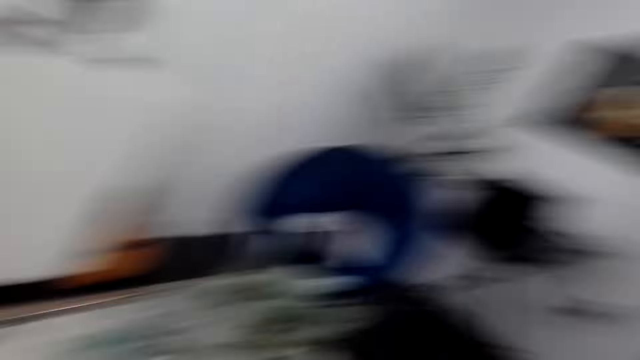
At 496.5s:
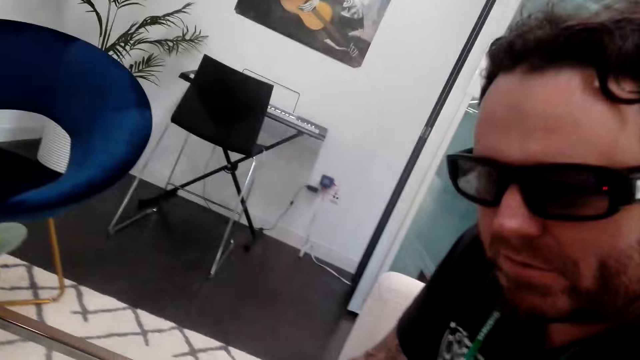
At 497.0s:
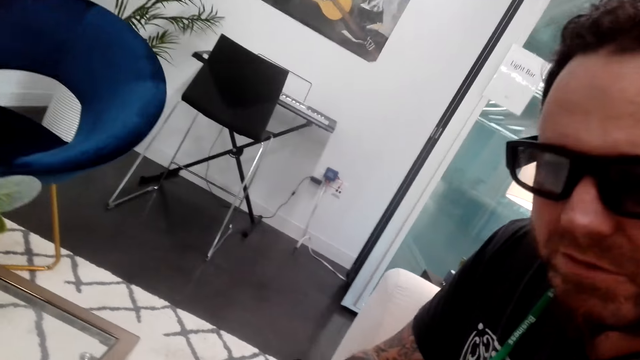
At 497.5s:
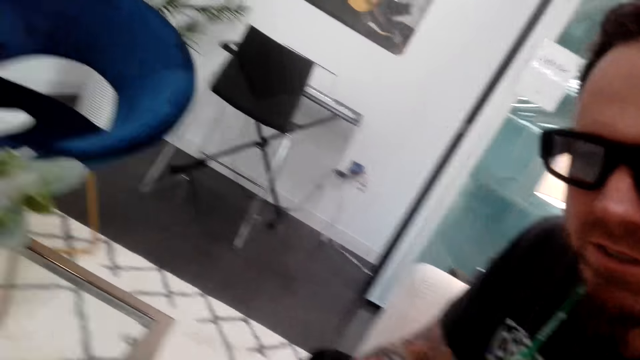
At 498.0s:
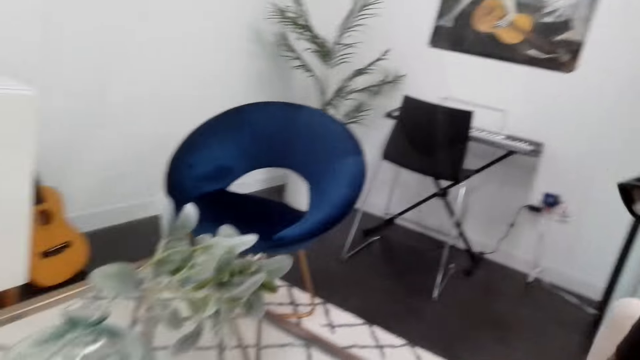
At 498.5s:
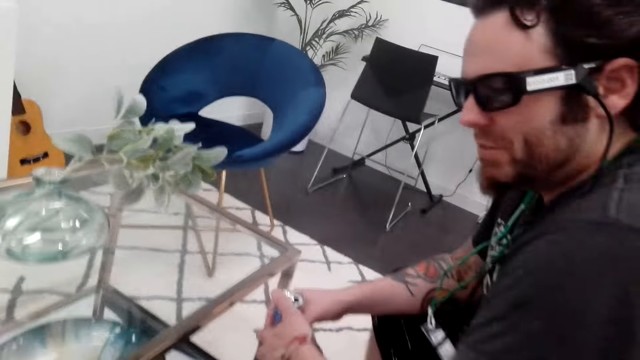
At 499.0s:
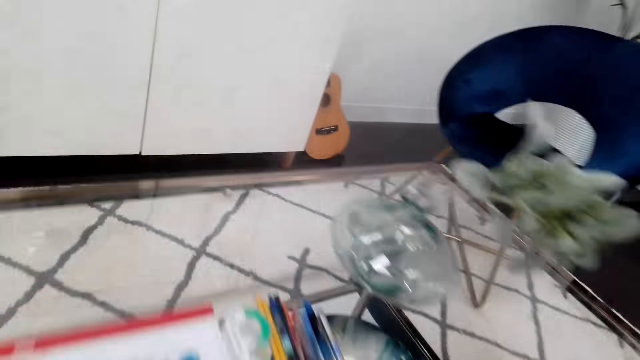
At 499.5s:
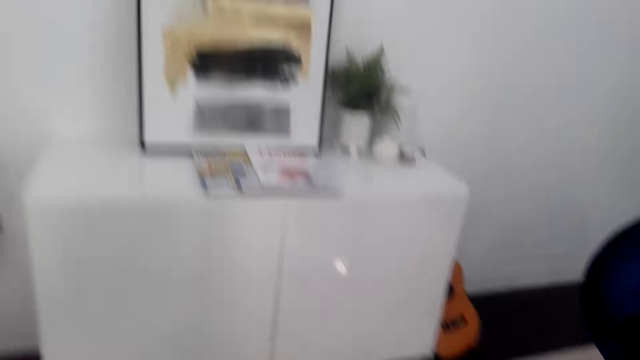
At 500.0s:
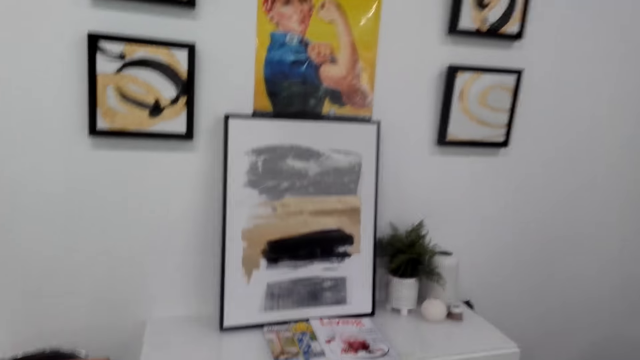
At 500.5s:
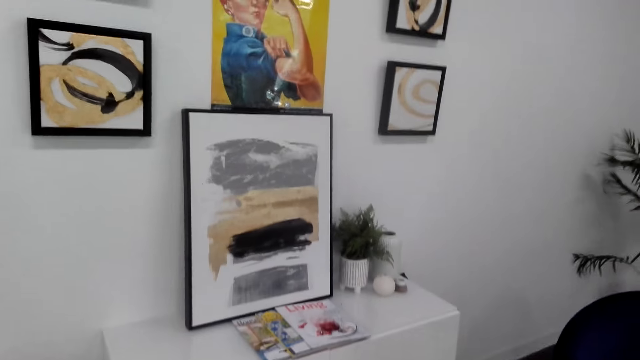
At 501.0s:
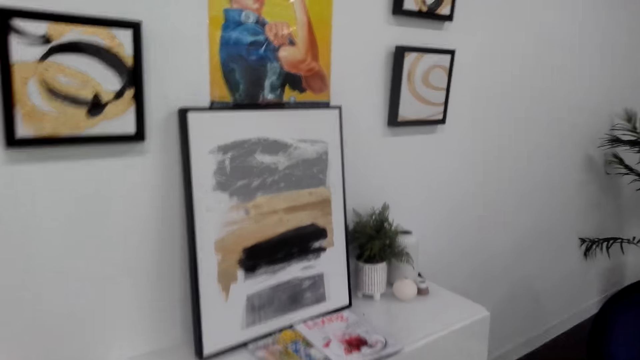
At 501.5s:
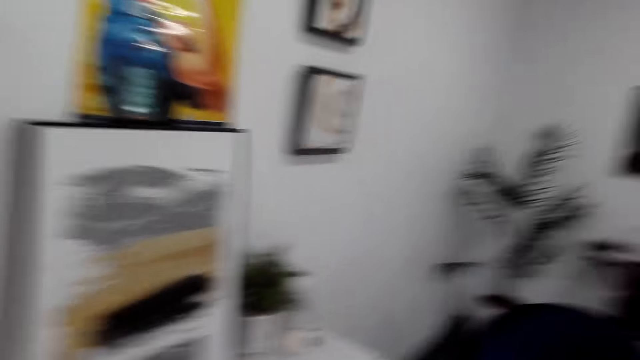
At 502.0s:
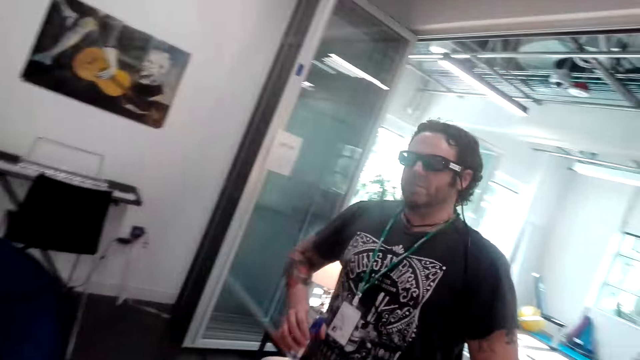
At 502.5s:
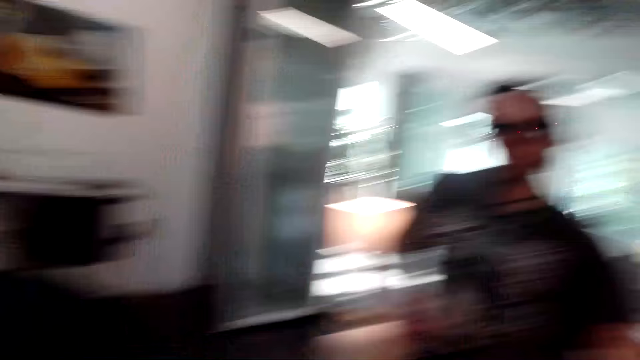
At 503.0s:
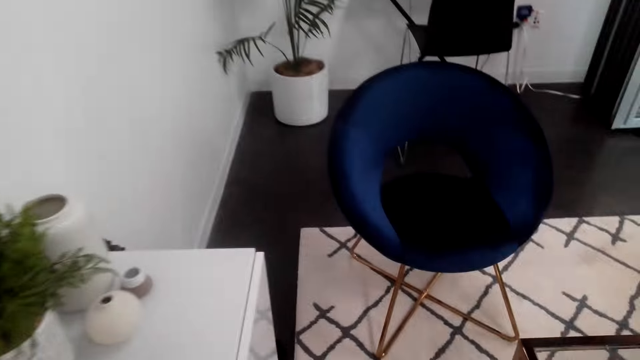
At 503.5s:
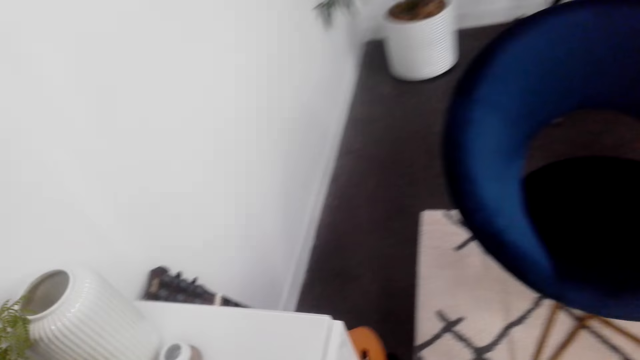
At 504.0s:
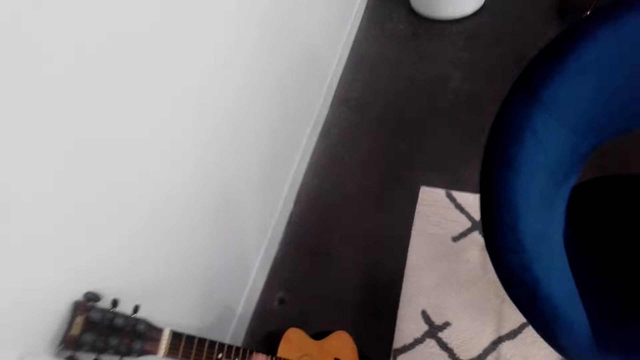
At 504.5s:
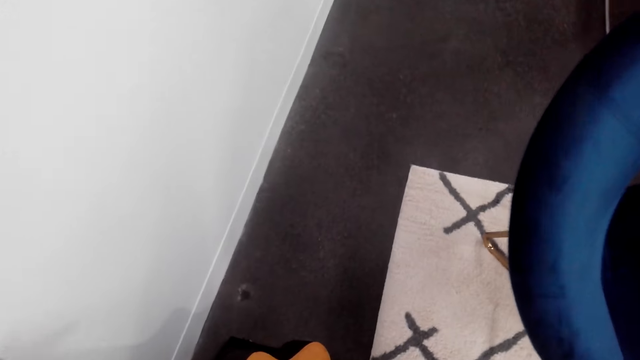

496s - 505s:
The camera wearer looks around. The person stares around. The camera wearer stares around. They stare around again. They look around.

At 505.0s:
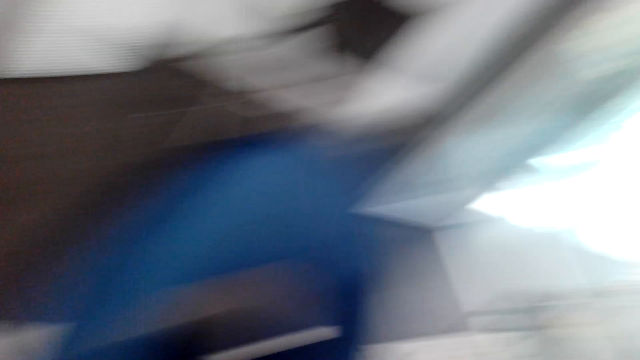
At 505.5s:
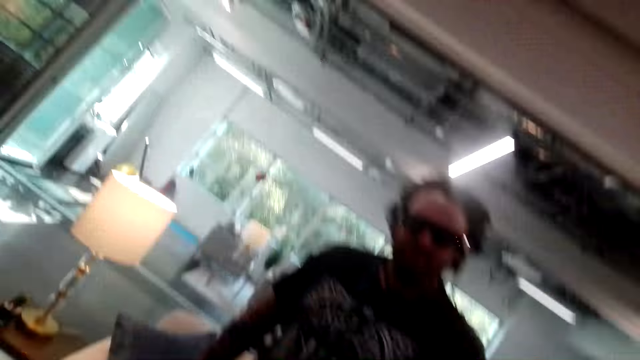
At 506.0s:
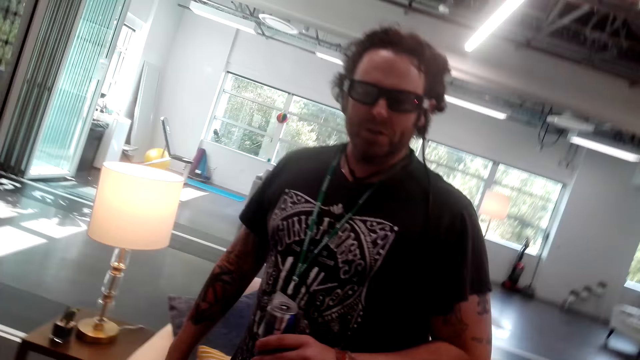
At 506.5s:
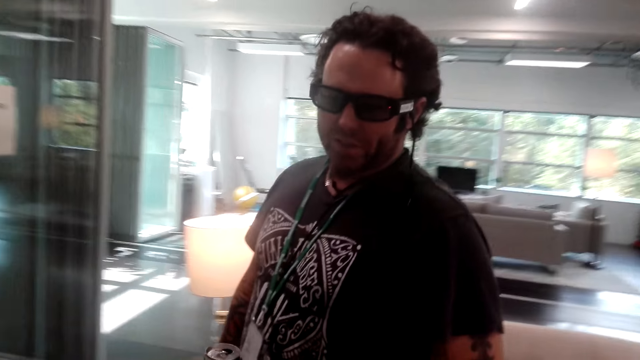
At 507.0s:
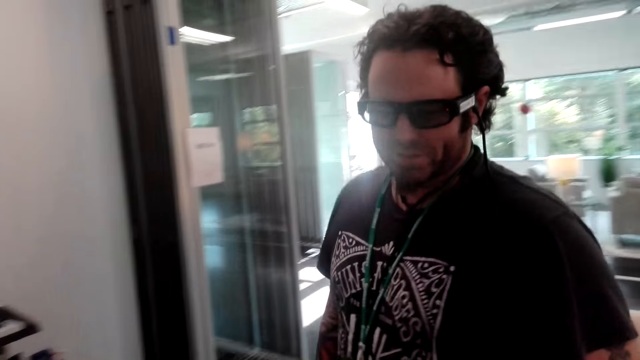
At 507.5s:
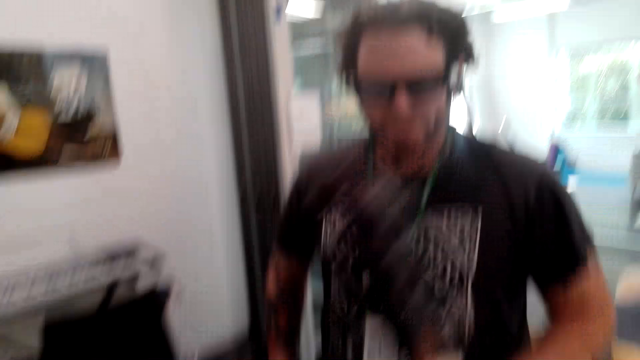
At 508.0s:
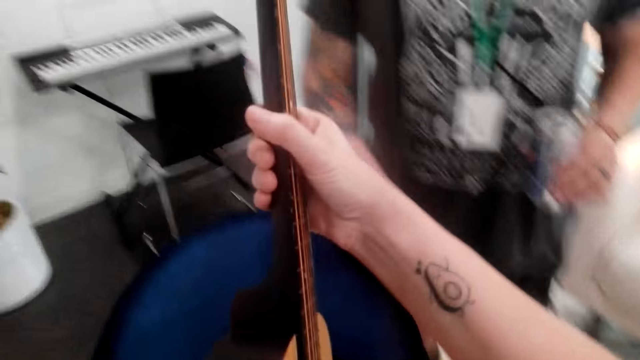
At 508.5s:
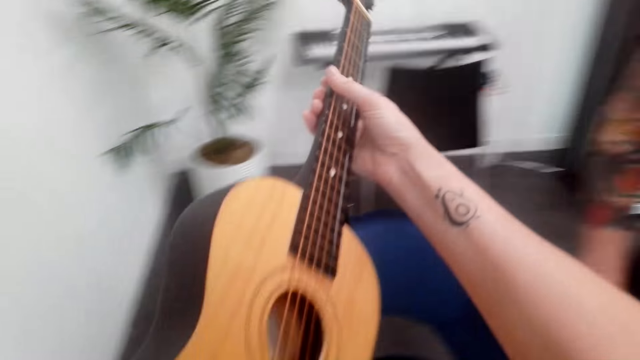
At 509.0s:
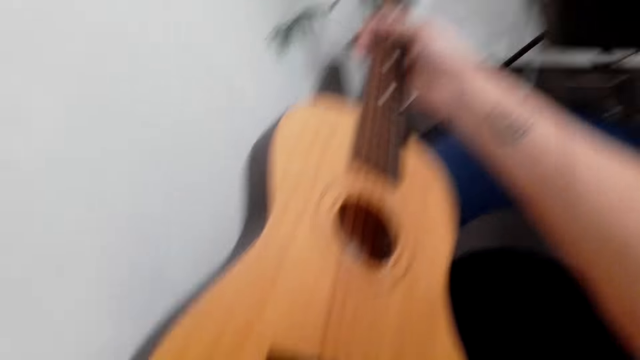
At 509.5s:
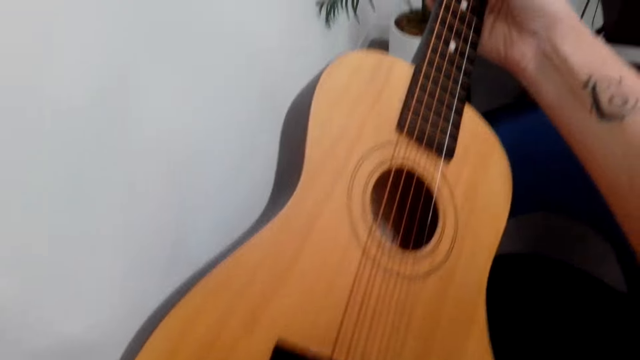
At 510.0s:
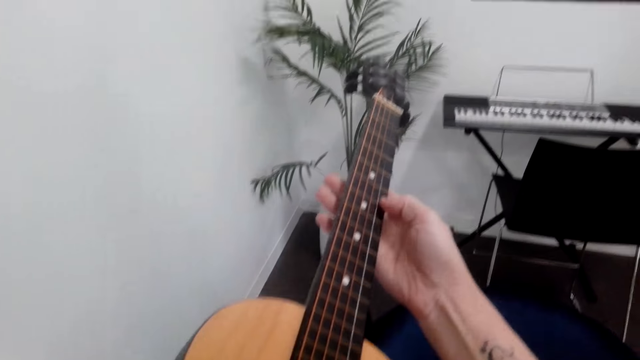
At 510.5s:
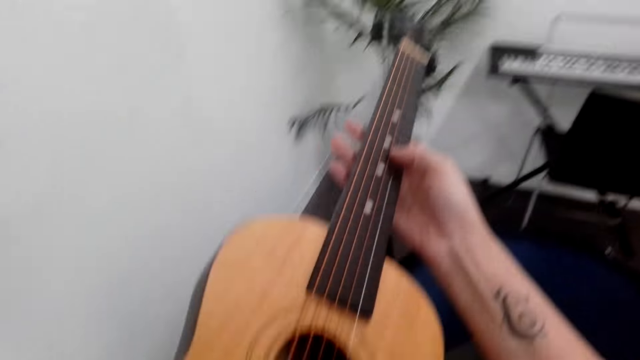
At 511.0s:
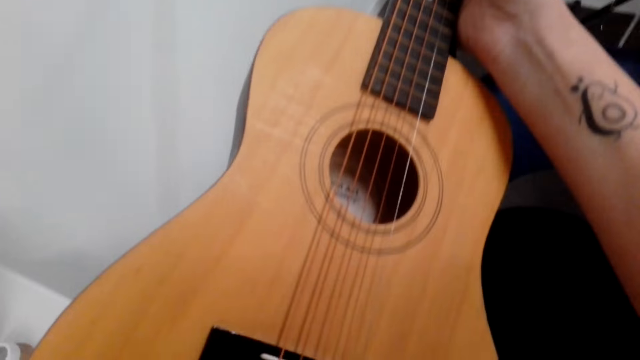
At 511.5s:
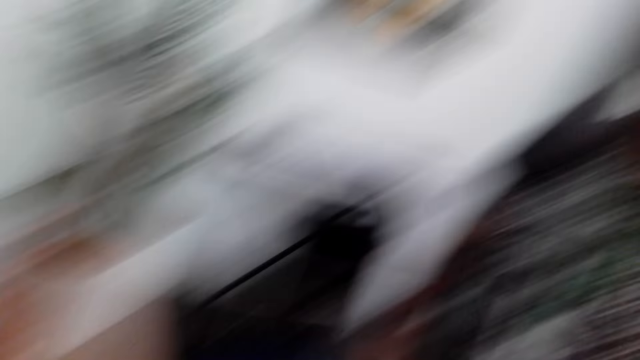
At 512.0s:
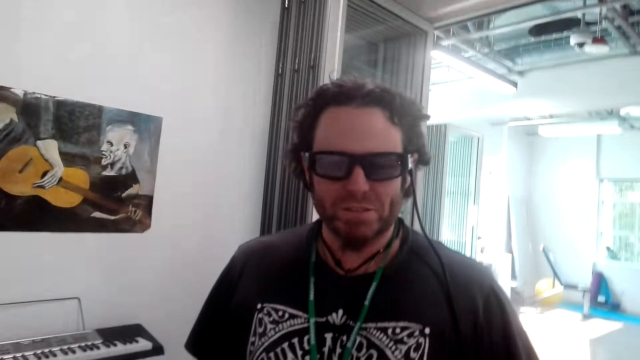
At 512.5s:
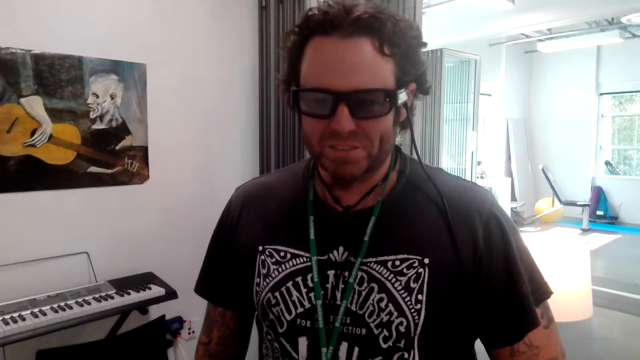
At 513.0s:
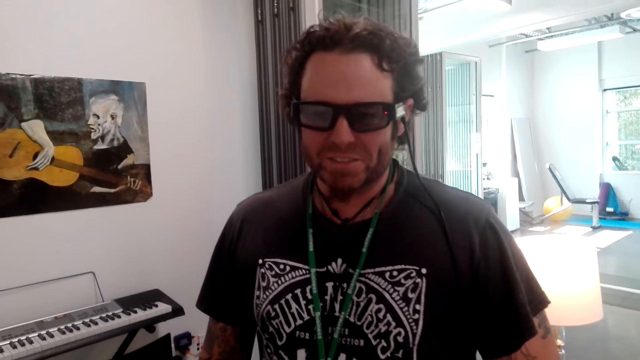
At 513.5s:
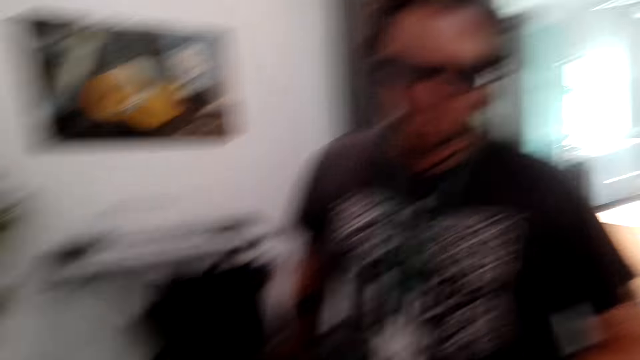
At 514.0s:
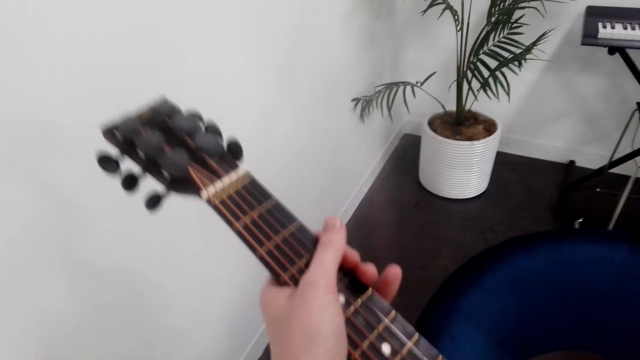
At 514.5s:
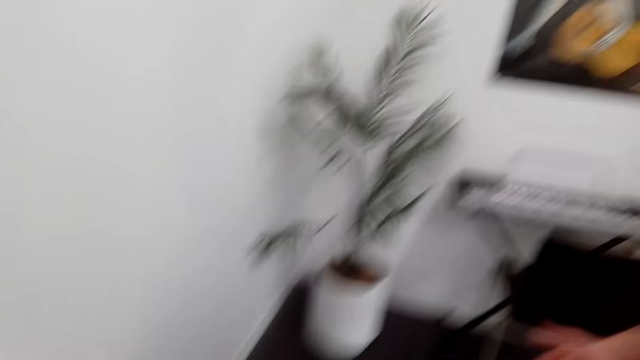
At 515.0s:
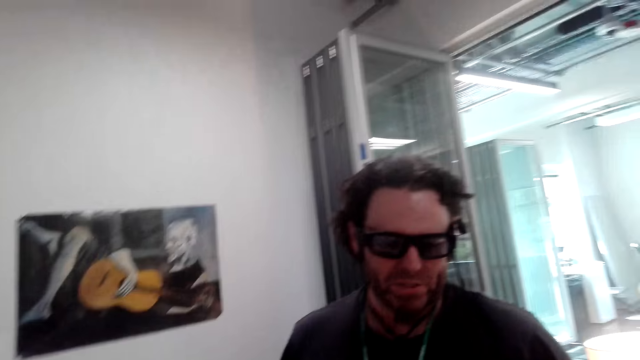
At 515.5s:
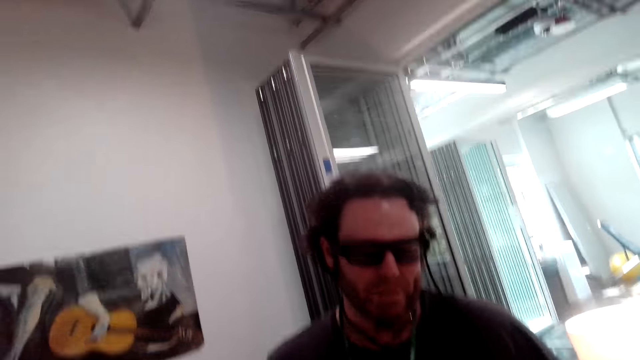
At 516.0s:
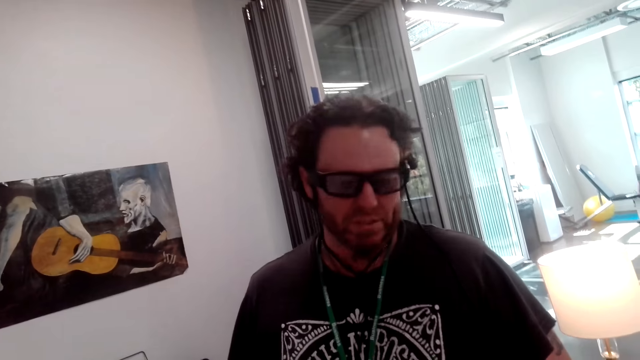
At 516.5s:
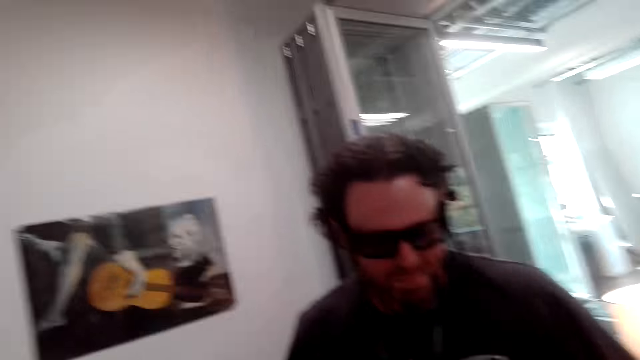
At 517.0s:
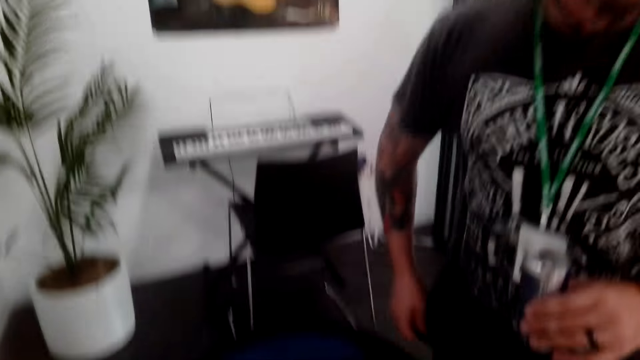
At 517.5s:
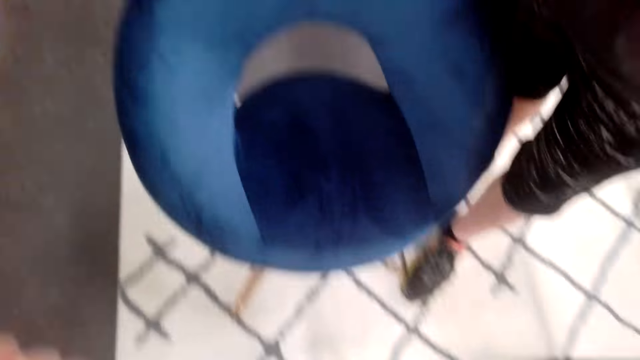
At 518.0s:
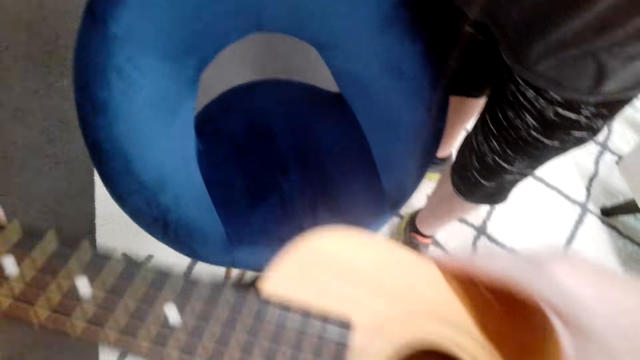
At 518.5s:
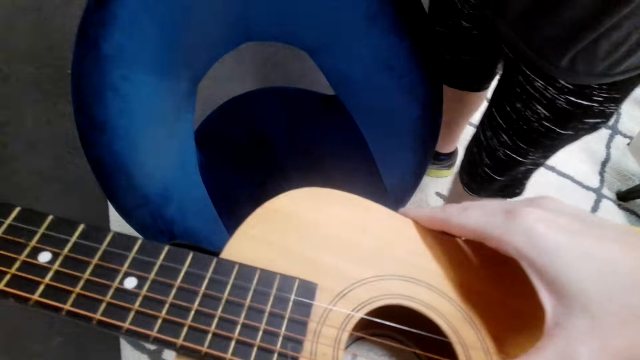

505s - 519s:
The person walks around. The camera wearer holds a guitar on her hands. She places the guitar down. She pulls a string on the guitar. The person interacts with the camera wearer. The camera wearer plays the guitar. She looks around. The person interacts with the camera wearer. The person moves around.
